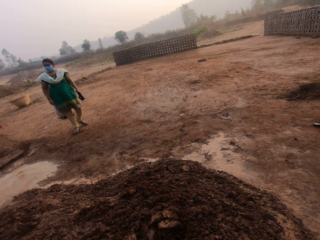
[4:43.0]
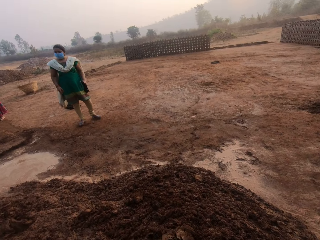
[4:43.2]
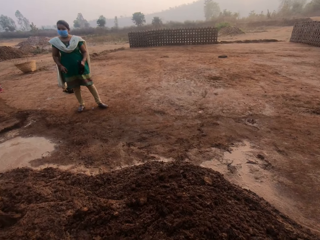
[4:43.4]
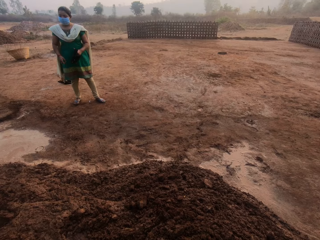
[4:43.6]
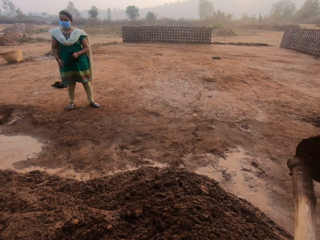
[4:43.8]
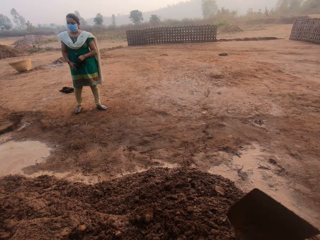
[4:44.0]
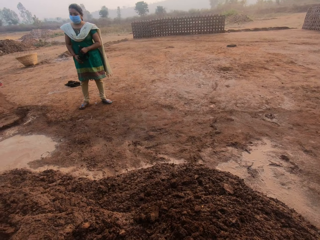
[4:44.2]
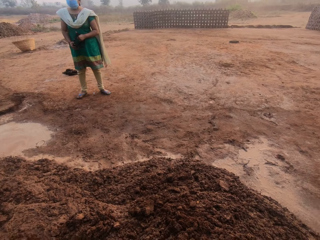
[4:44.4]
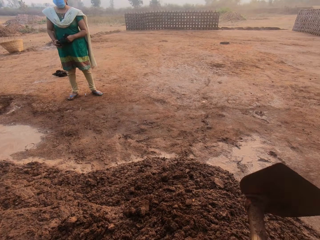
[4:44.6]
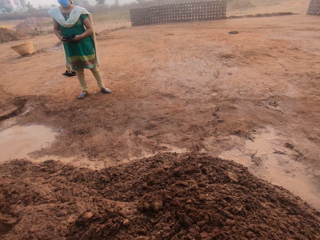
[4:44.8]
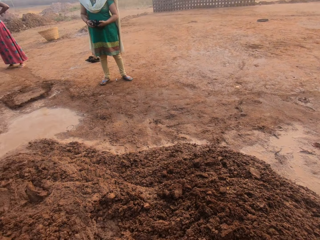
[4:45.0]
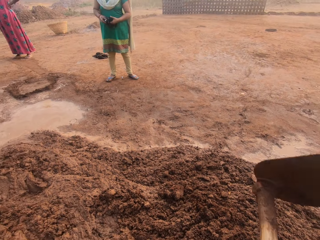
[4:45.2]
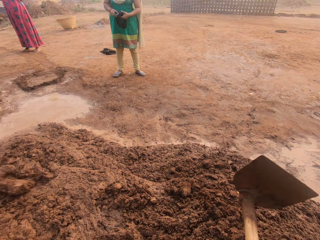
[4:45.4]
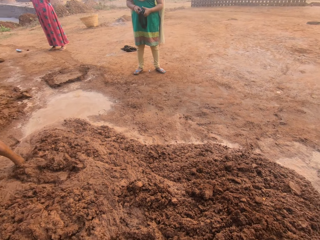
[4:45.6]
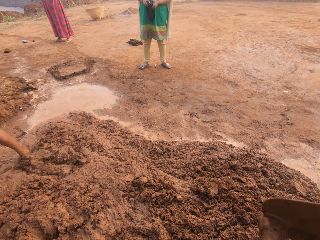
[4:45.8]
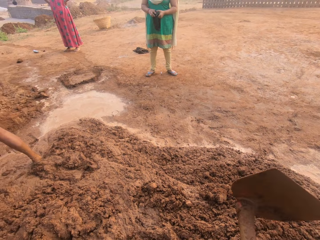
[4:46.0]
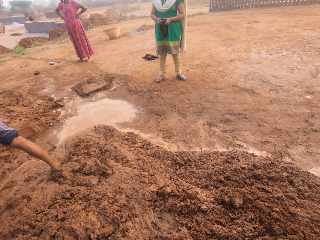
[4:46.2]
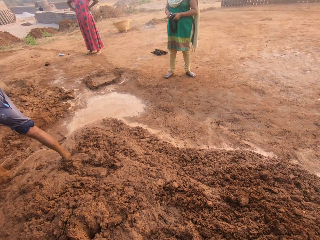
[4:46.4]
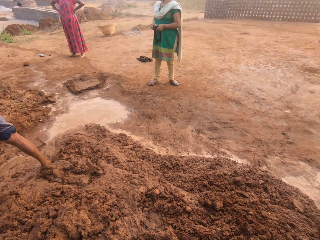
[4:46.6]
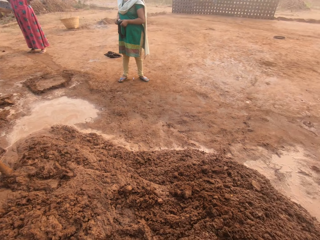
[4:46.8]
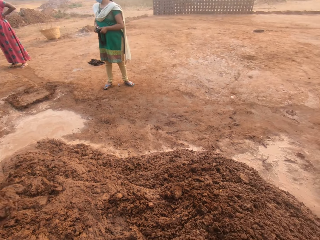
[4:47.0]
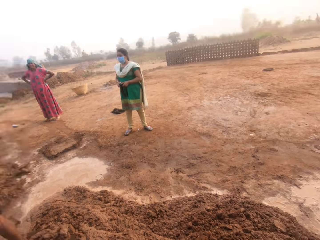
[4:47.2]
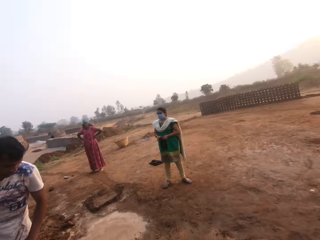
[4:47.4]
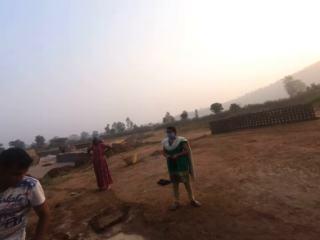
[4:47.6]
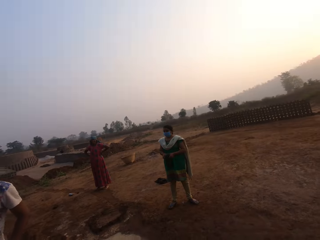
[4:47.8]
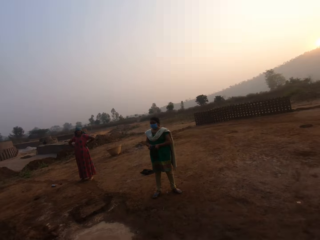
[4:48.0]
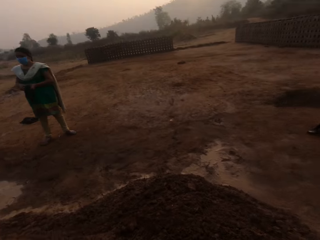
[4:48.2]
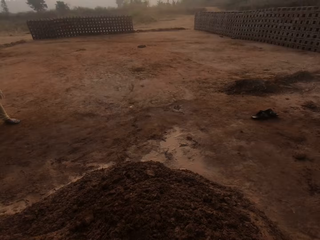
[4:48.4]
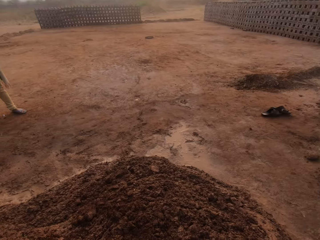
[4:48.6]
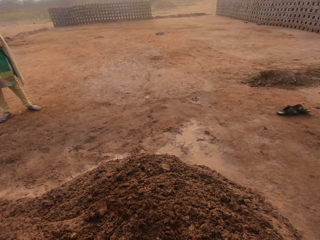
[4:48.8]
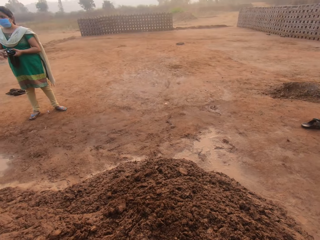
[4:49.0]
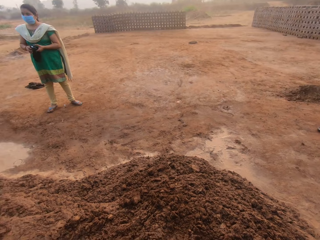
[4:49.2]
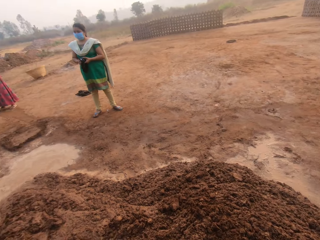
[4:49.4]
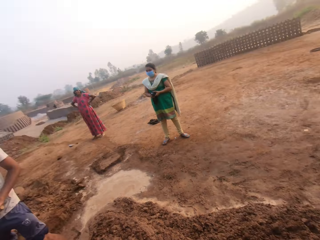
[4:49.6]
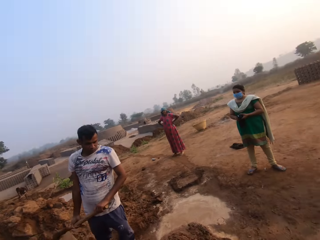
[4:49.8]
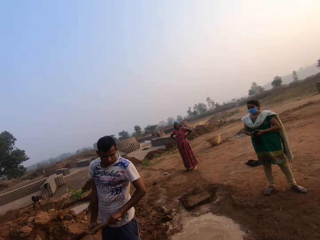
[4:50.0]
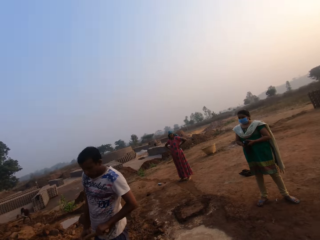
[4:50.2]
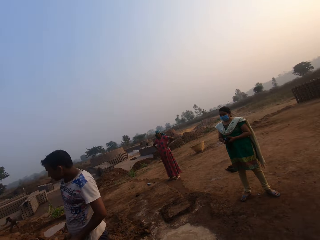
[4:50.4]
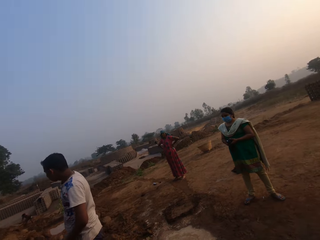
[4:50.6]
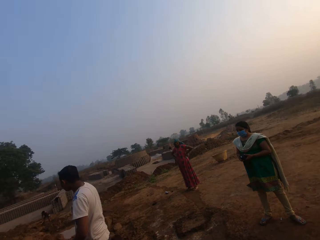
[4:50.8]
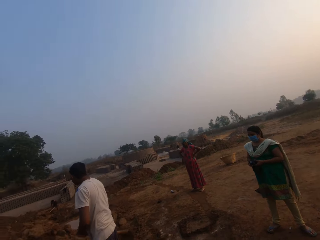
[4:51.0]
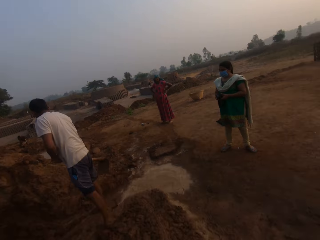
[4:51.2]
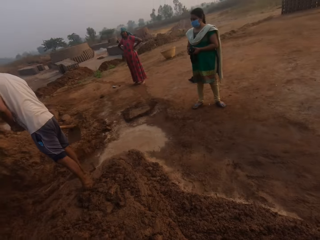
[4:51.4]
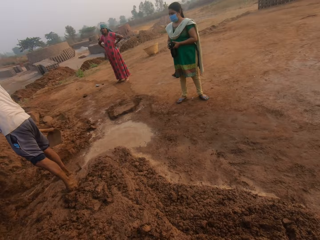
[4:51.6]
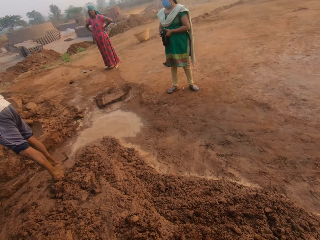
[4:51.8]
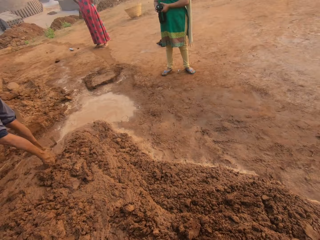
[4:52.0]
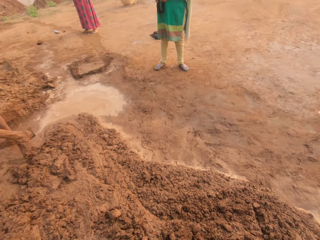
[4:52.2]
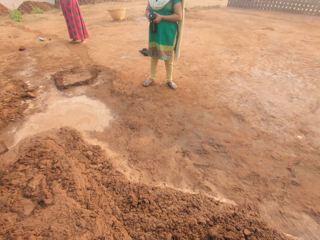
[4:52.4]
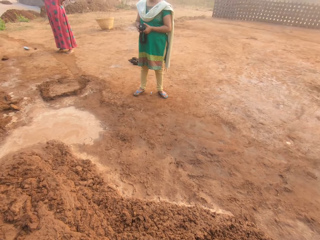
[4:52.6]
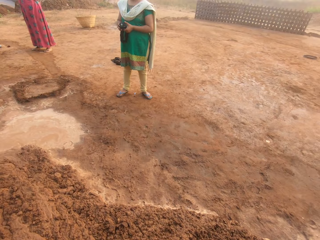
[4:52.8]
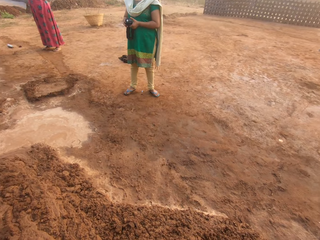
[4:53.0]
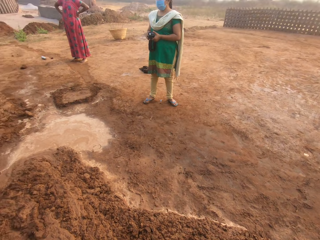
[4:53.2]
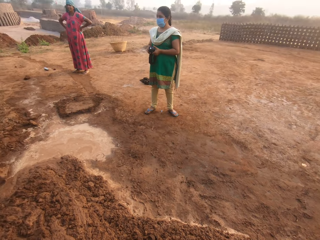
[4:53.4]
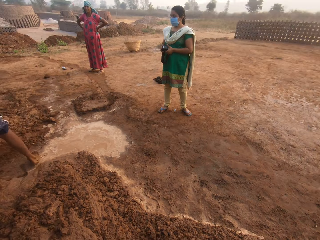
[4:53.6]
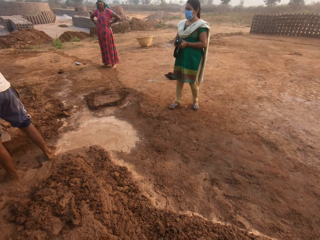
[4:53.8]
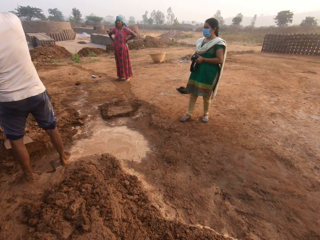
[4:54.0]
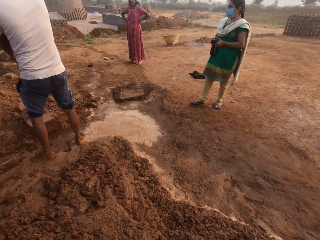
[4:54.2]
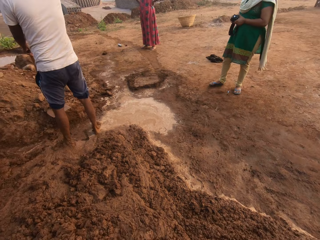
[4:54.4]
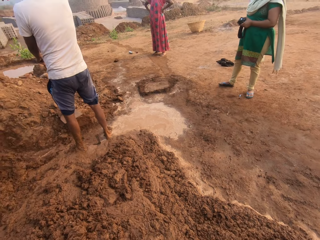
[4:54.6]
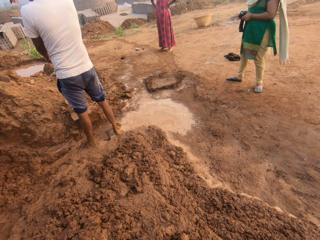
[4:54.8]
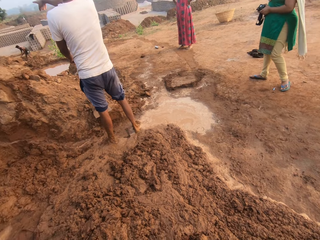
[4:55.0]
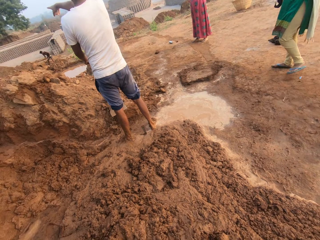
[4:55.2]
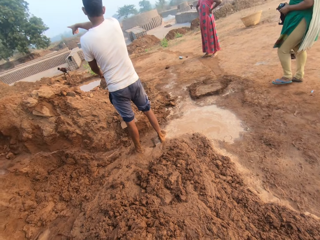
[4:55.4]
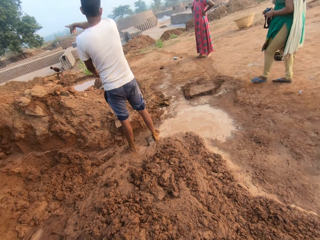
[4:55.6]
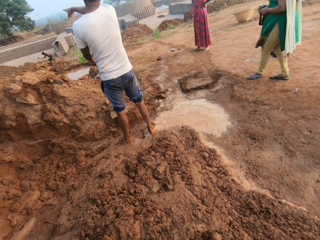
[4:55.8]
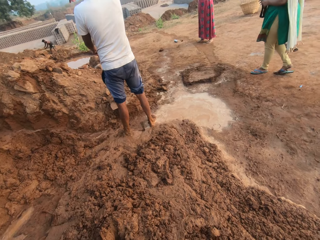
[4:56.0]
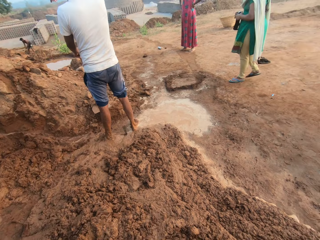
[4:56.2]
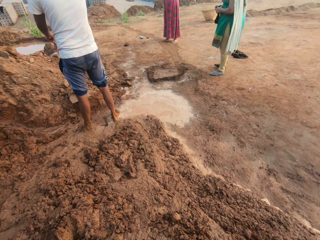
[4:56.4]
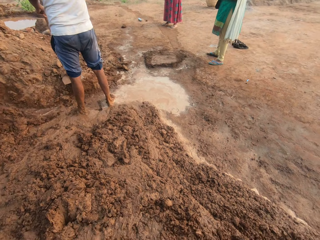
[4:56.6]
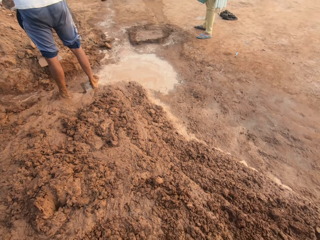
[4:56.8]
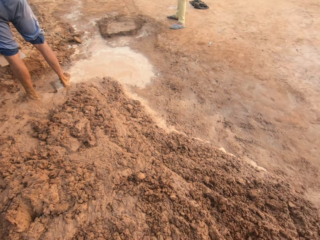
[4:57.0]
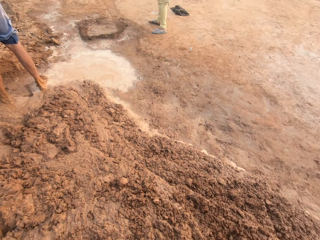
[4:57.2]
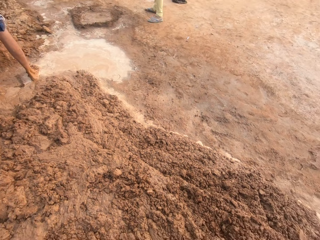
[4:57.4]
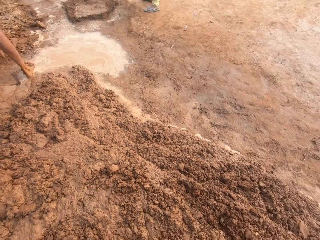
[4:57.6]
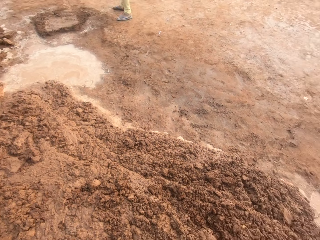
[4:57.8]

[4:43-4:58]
A man holds a hoe with both hands. The man interacts with a woman. The man holds the hoe with his left hand.

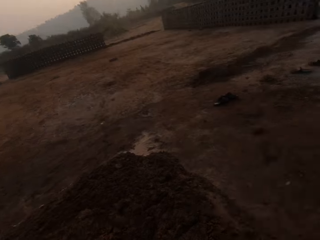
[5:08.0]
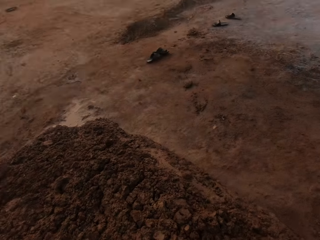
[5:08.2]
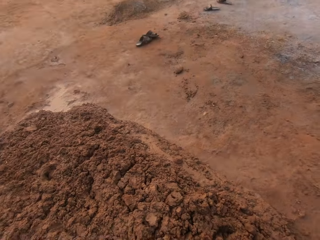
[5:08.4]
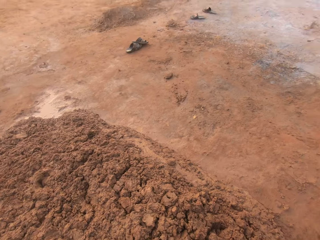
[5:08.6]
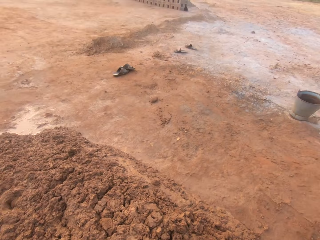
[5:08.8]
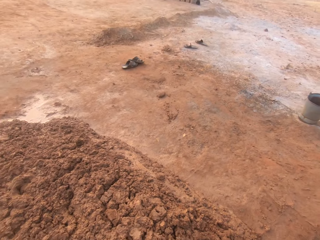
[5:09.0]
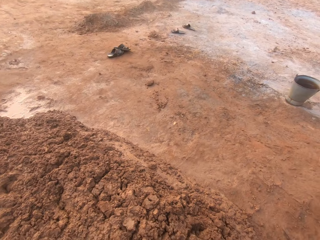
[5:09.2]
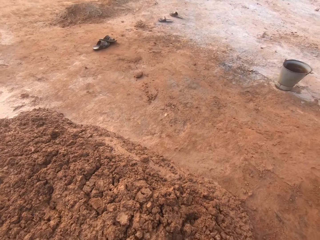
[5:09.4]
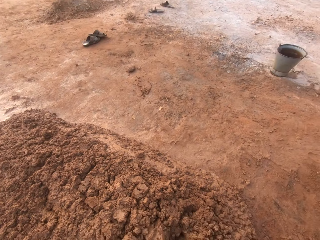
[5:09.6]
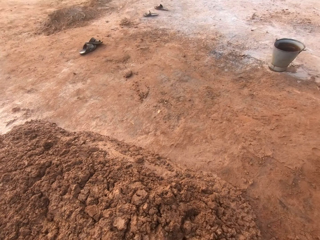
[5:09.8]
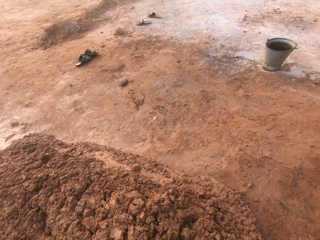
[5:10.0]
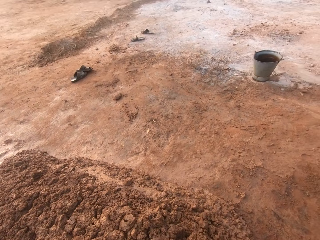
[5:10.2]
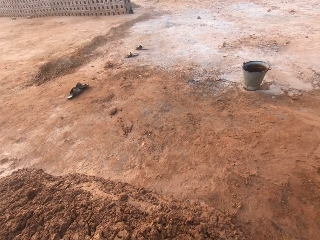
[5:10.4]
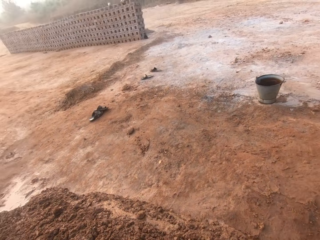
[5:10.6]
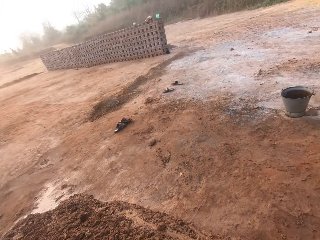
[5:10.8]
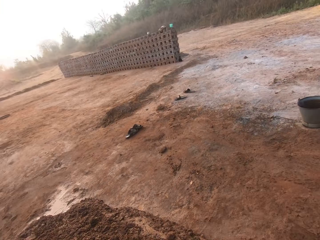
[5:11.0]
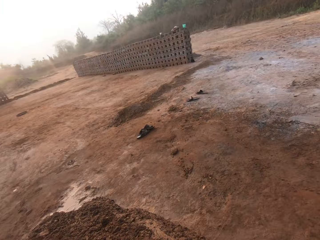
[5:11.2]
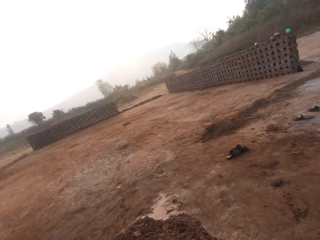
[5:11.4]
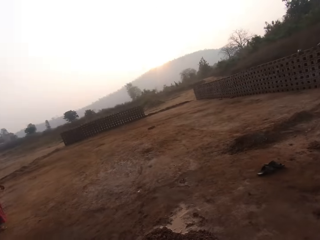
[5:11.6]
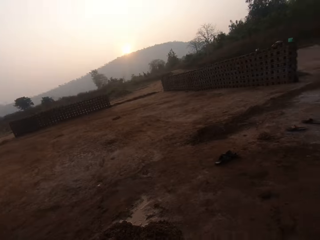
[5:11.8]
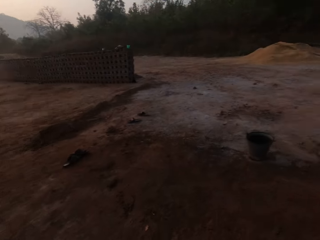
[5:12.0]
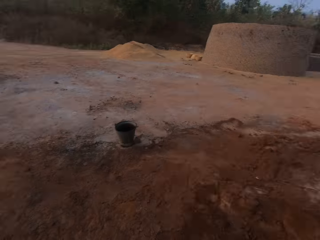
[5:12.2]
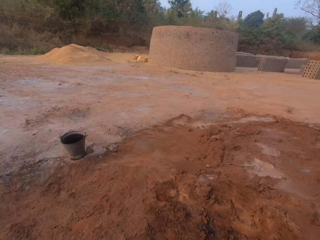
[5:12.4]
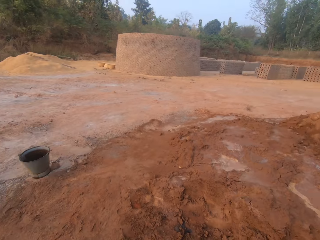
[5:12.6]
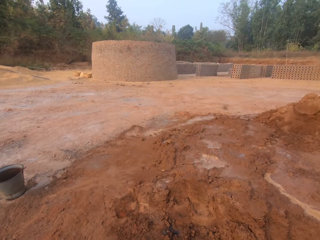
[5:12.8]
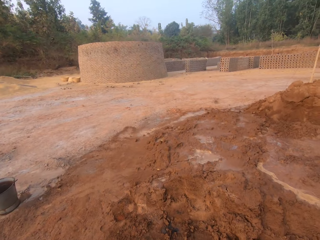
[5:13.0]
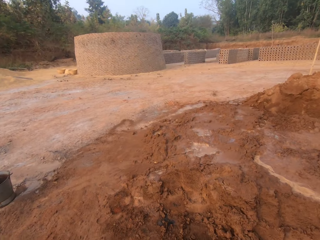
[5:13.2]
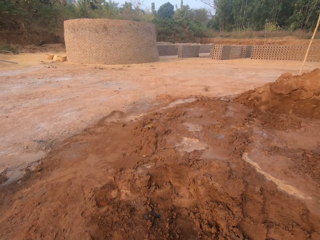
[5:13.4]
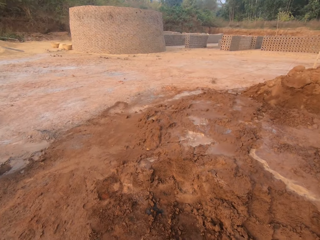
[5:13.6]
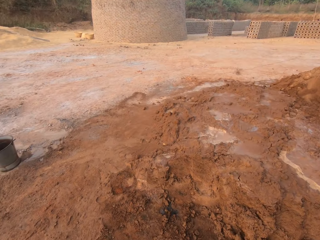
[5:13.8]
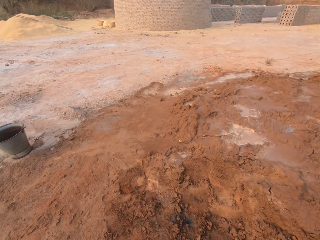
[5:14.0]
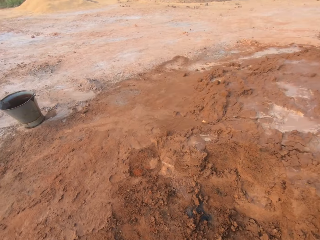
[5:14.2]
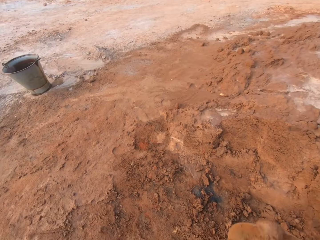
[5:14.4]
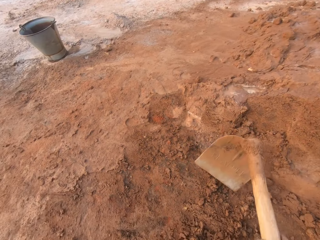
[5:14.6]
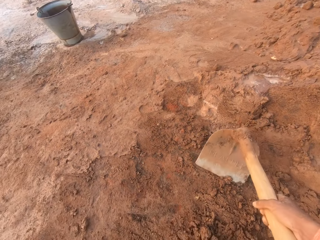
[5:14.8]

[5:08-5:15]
The camera wearer digs the ground with the hoe in both hands.
